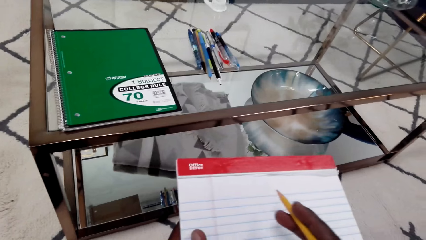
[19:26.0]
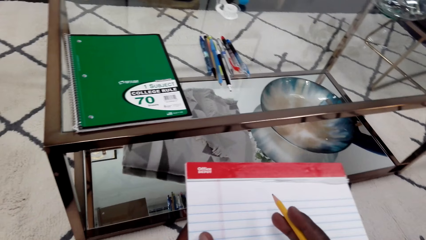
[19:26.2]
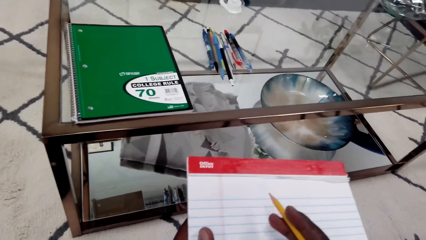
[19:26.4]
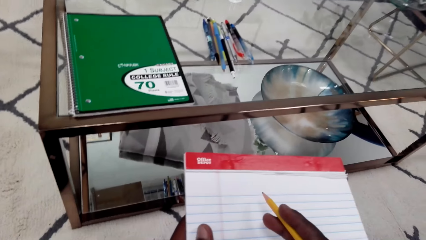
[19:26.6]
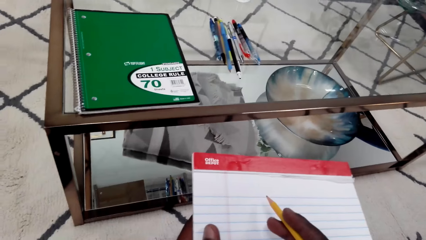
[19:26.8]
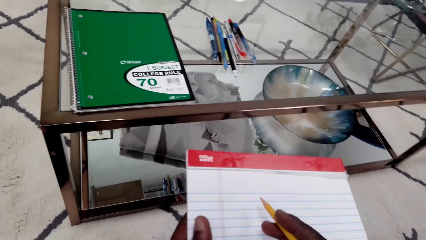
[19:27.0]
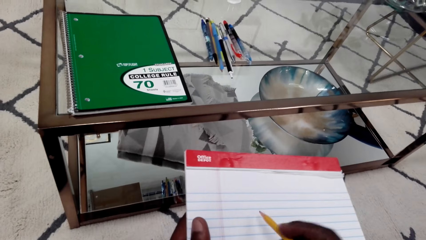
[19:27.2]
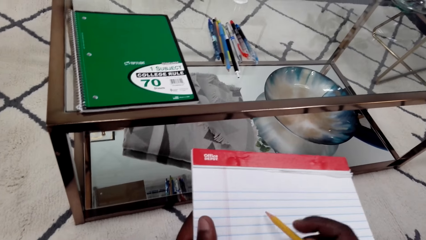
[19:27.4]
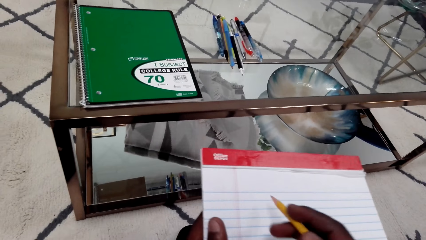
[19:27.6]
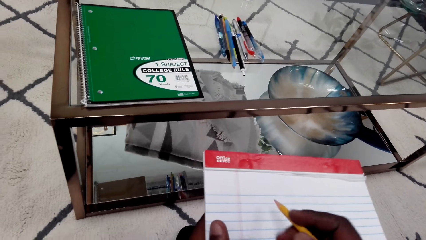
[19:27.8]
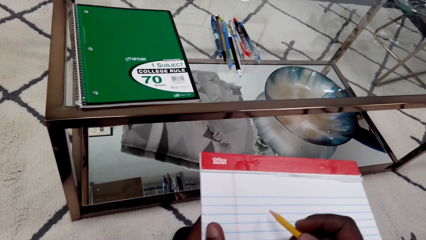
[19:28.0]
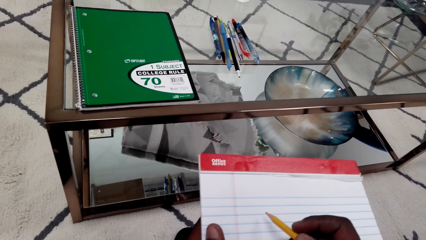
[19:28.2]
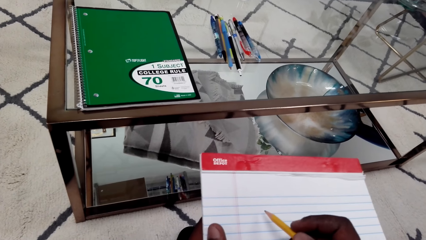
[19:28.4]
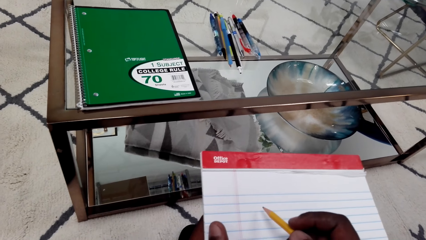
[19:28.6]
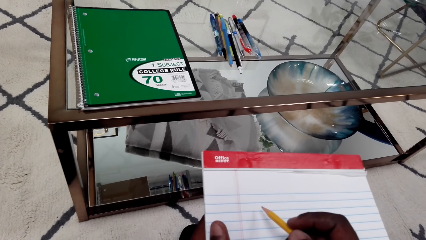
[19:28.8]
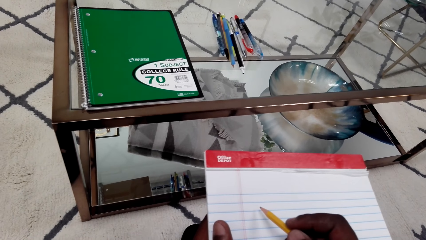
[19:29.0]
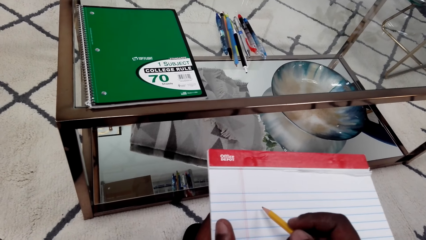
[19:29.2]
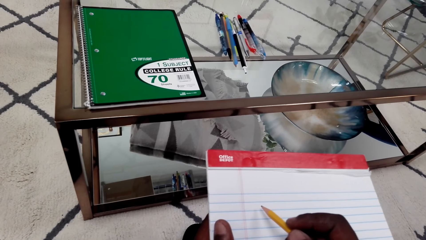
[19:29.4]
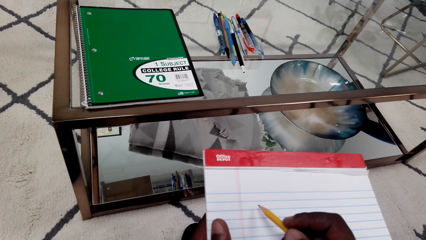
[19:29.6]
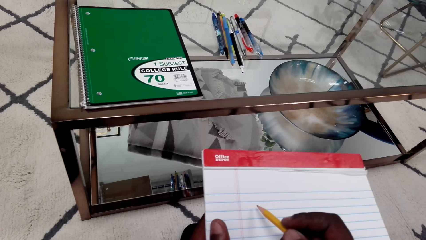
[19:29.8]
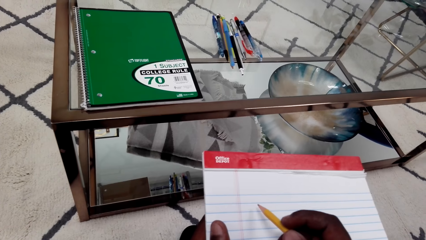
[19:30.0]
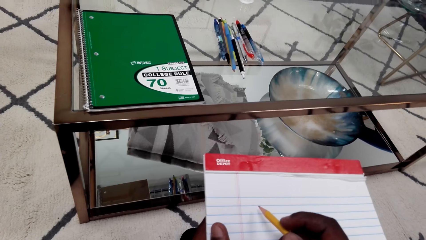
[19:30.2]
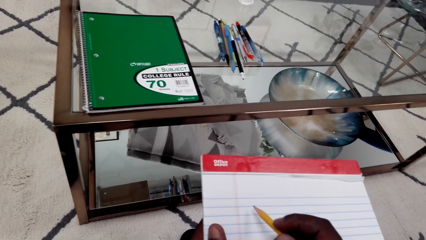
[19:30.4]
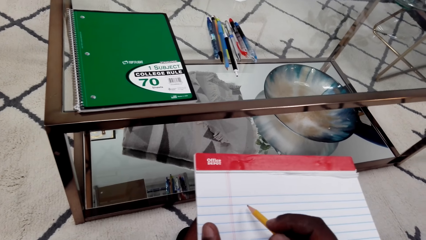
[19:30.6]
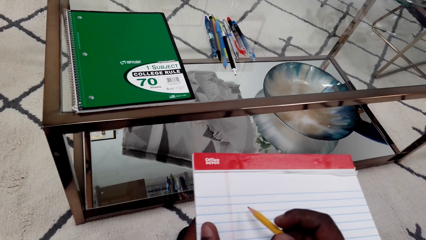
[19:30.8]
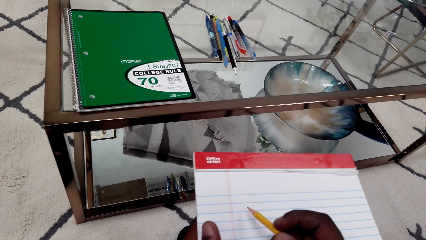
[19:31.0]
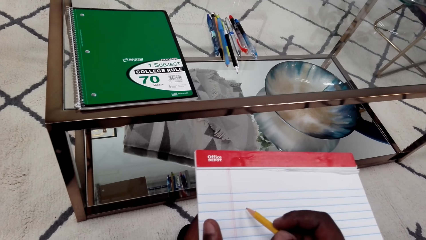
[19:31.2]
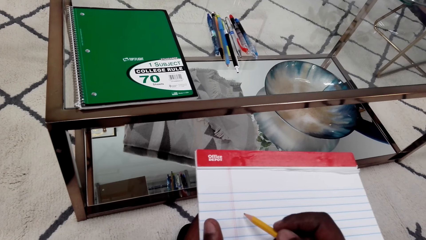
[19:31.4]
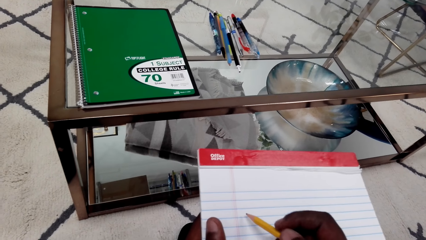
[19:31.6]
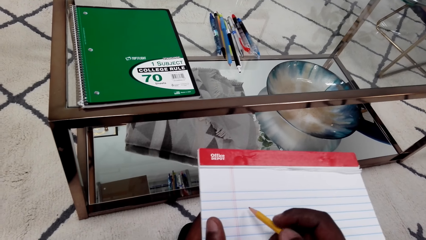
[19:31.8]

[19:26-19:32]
The camera wearer holds the book and the pencil in hand.

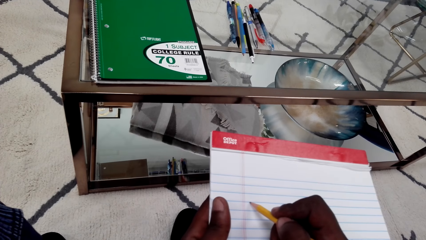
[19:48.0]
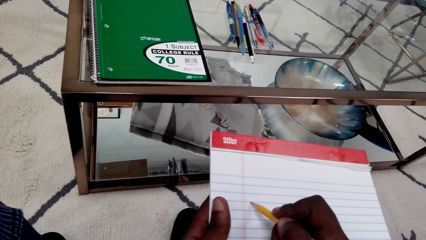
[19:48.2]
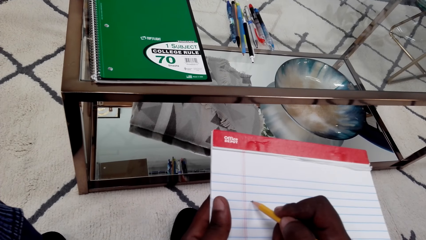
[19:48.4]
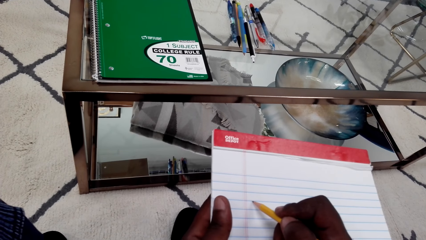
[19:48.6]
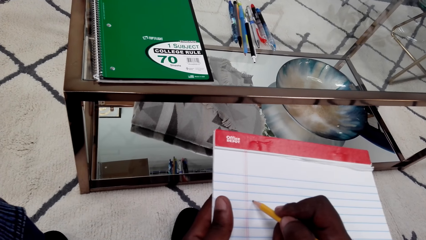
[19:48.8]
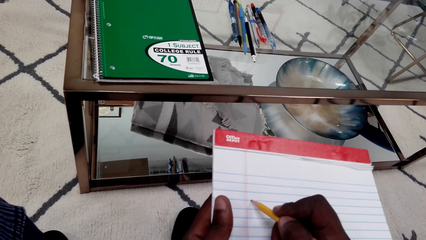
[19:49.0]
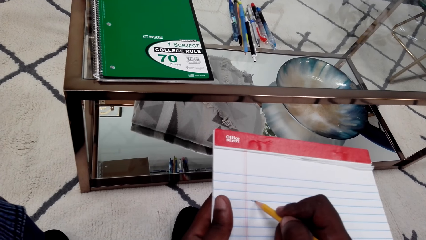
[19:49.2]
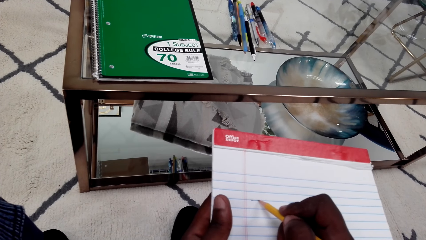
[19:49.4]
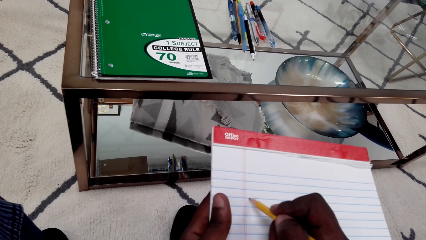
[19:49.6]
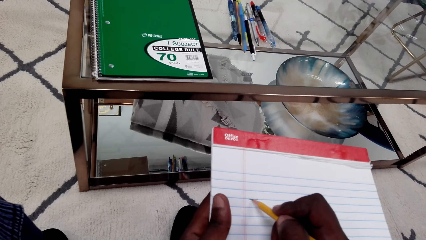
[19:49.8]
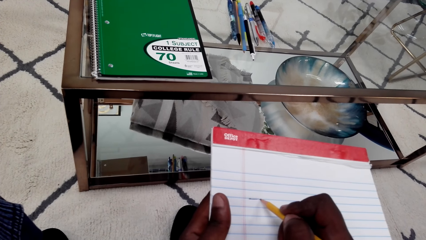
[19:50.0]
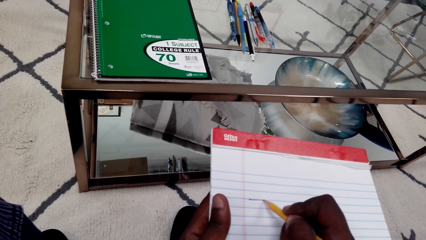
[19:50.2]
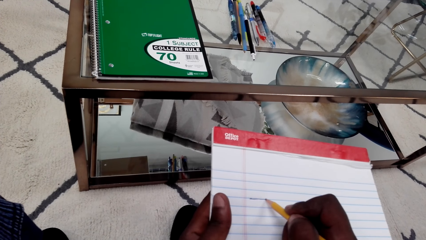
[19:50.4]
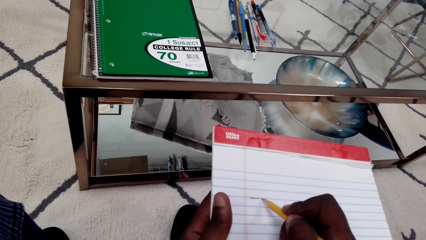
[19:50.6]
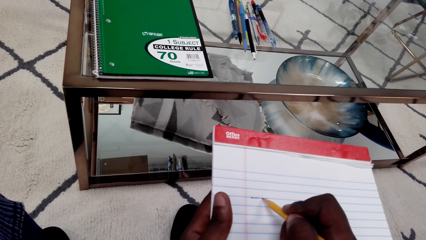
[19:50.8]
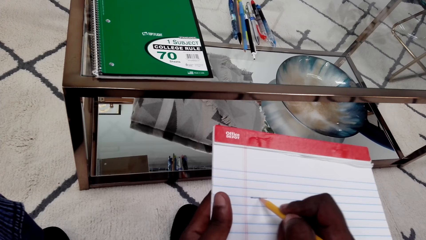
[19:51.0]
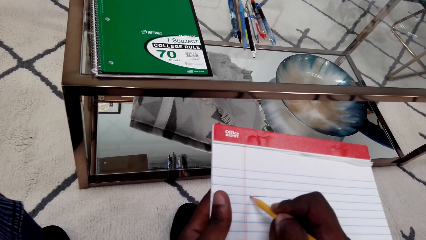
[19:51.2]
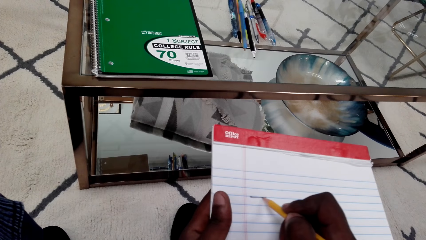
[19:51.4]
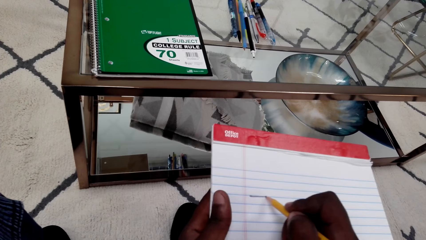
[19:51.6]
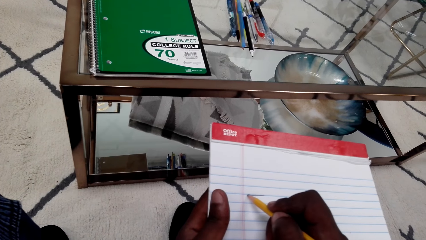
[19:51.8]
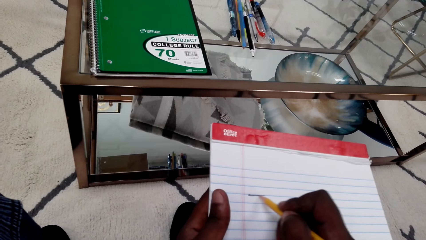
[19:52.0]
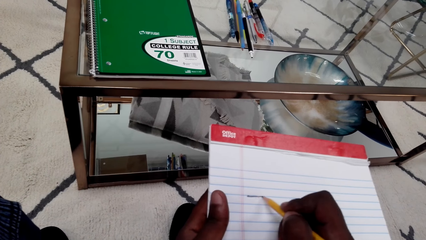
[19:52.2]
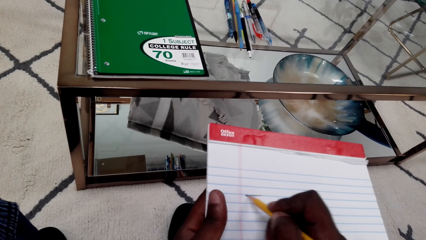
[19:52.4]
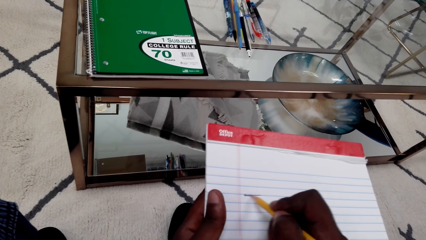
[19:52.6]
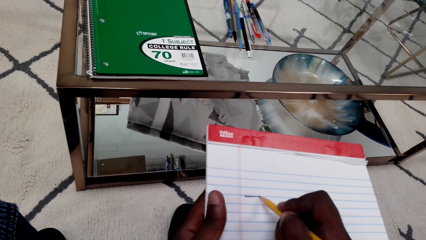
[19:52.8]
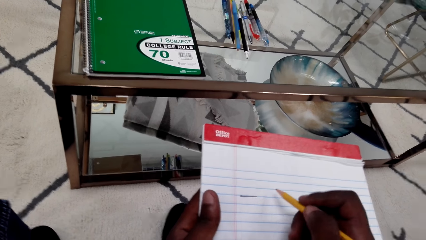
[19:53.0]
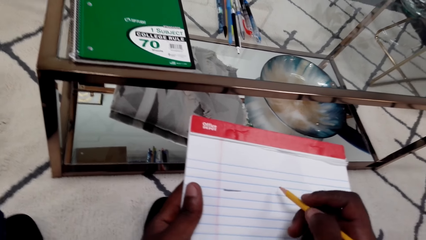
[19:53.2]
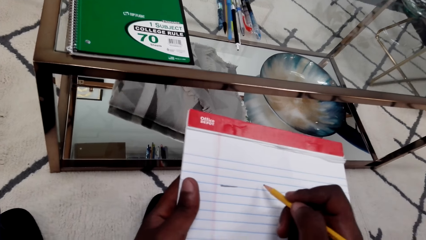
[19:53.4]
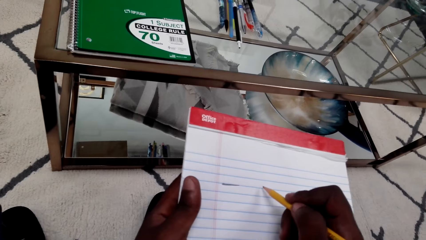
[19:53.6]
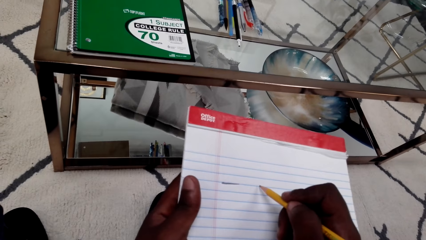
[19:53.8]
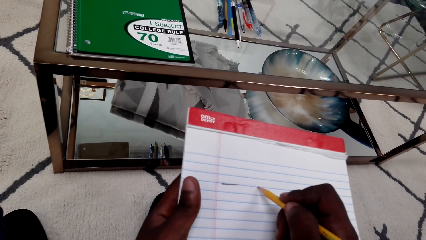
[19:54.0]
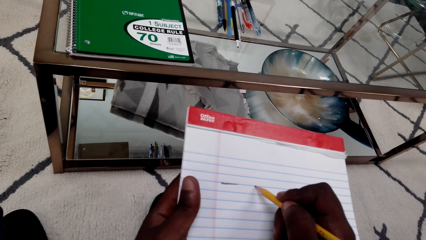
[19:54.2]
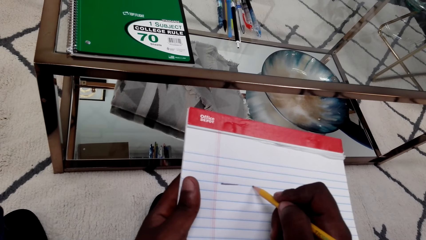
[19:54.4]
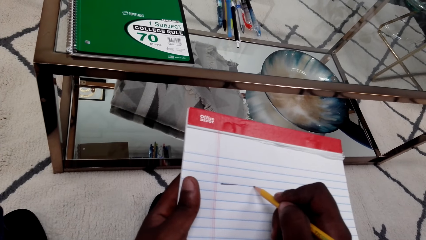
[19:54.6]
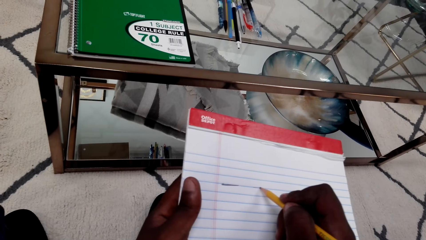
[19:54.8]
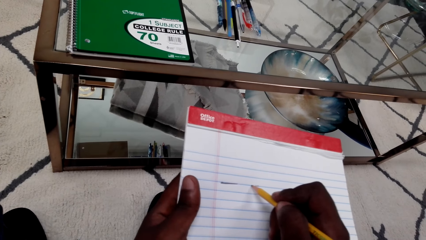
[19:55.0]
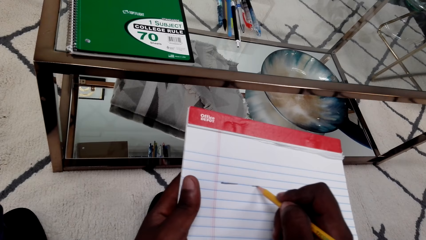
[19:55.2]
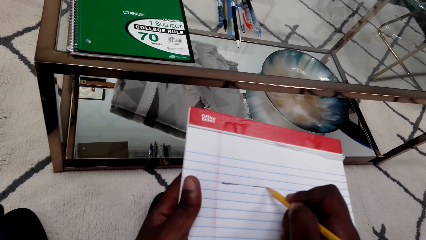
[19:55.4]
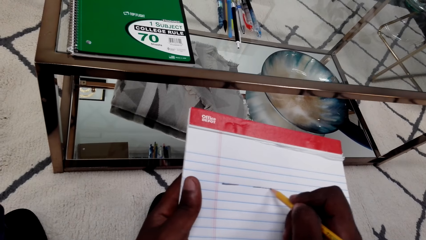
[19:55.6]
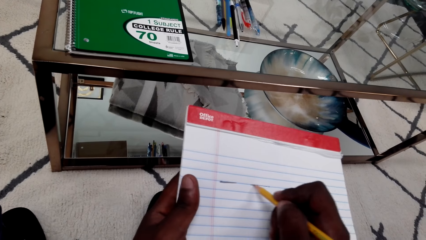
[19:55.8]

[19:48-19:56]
The camera wearer draws on the notepad with a pencil.

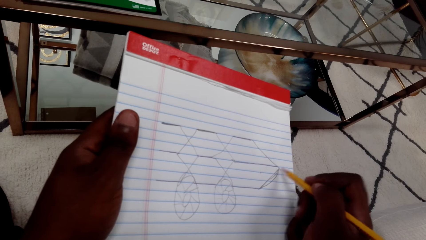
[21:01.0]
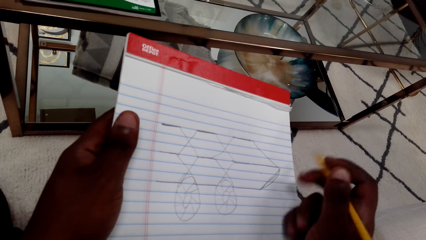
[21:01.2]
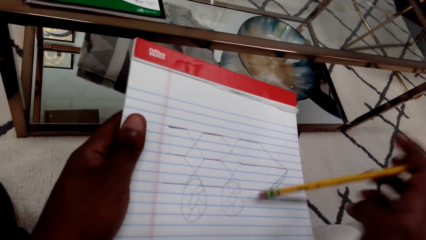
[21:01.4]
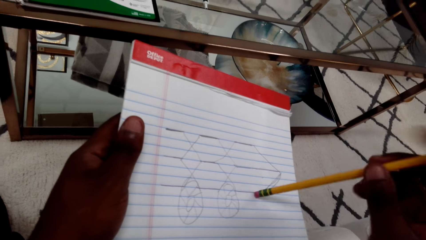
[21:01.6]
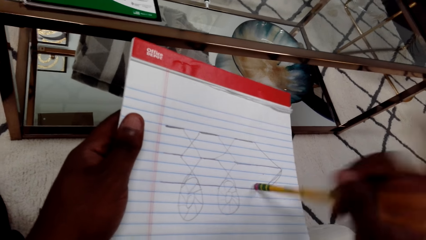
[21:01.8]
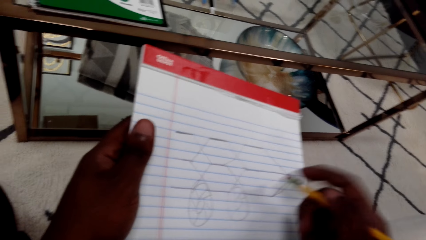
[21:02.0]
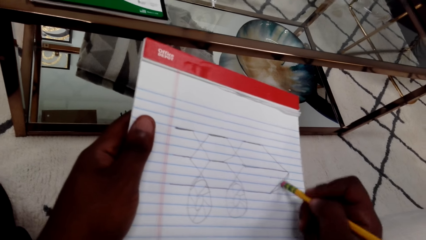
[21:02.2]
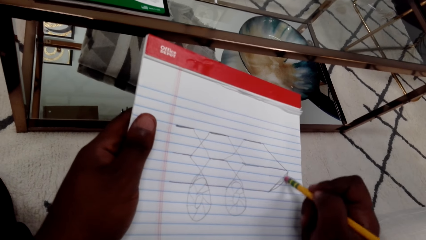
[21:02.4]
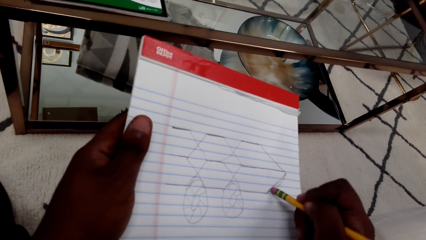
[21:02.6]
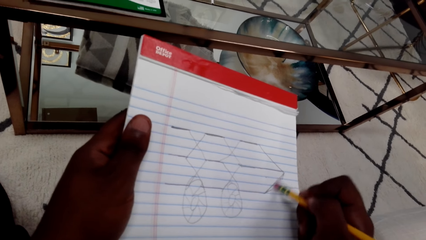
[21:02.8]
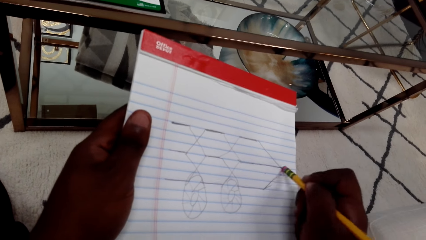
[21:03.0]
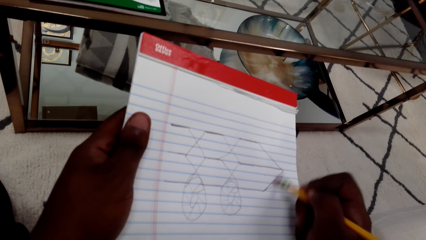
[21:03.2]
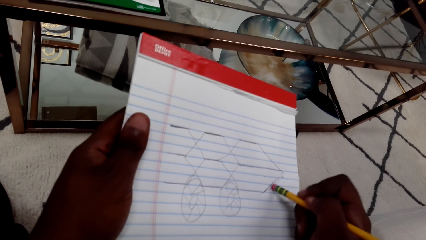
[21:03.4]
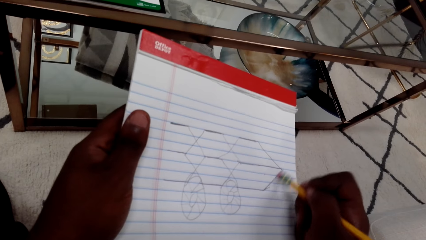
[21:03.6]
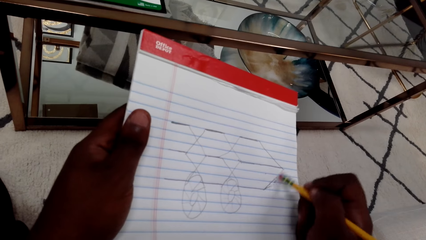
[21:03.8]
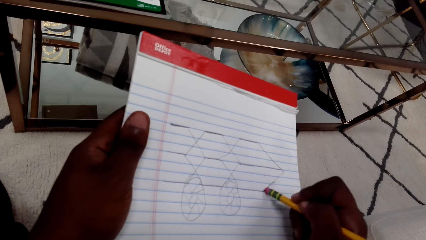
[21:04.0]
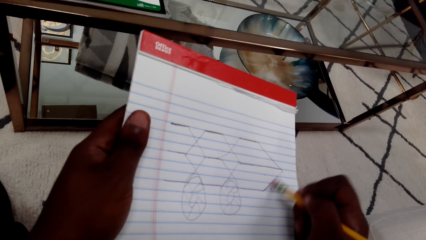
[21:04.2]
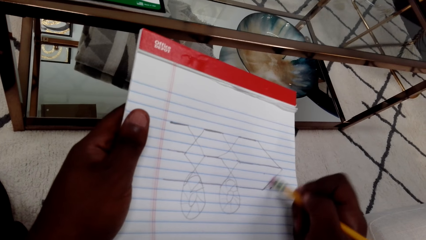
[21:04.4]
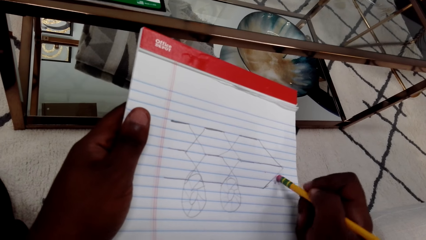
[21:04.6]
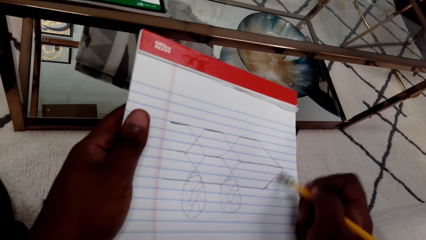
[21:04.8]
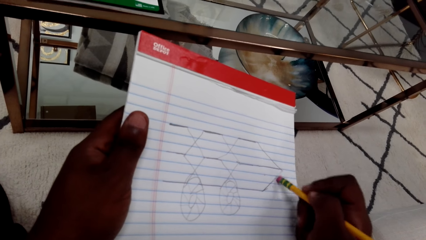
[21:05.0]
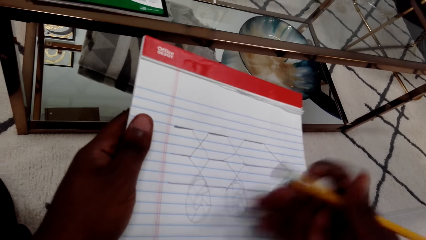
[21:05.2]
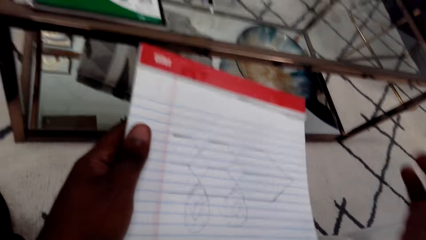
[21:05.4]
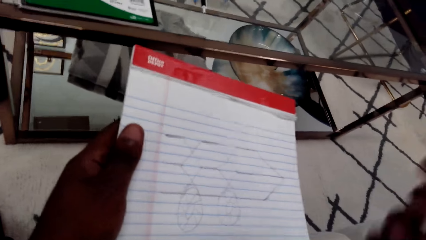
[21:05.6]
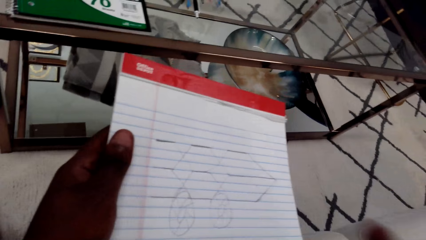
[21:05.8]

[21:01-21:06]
The camera wearer erases the drawing with a pencil rubber.
